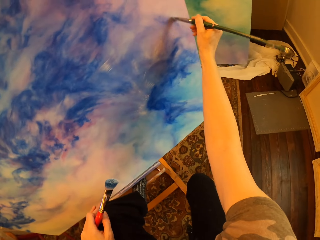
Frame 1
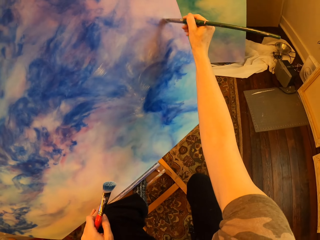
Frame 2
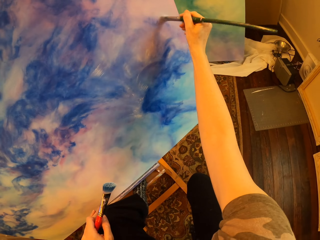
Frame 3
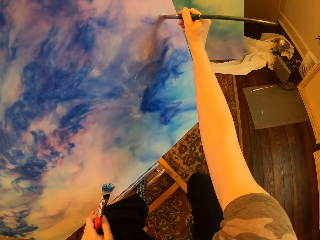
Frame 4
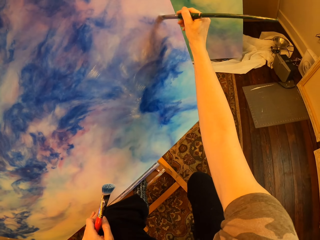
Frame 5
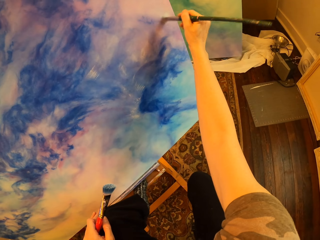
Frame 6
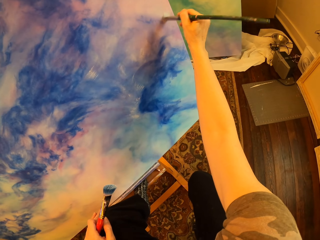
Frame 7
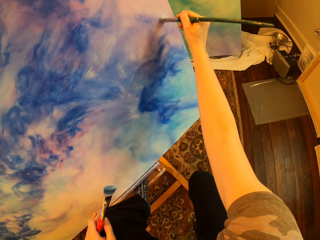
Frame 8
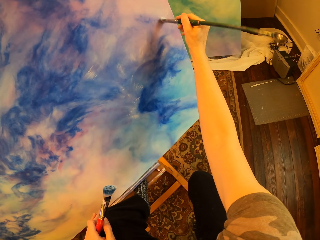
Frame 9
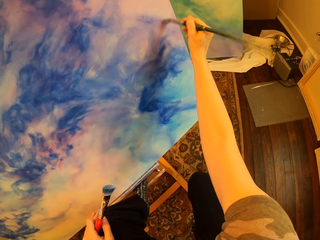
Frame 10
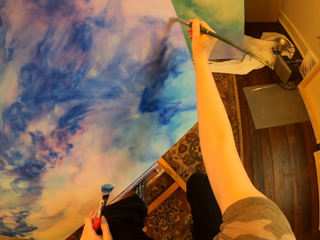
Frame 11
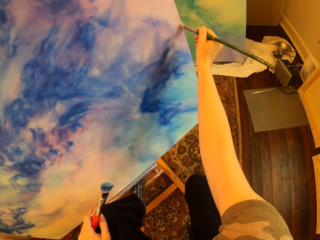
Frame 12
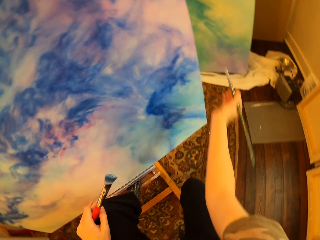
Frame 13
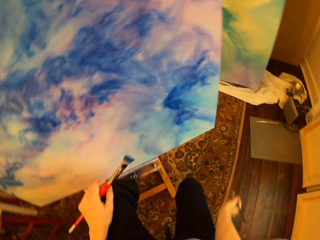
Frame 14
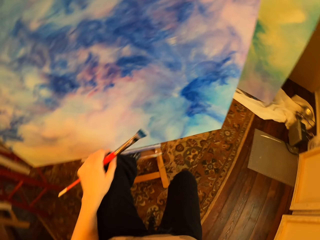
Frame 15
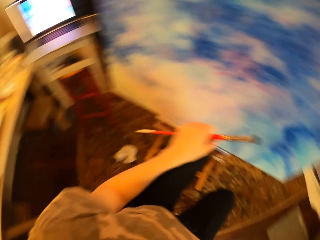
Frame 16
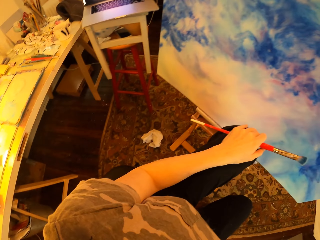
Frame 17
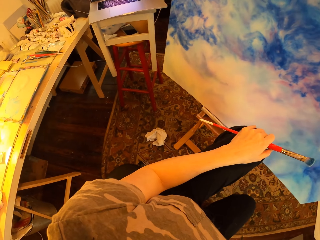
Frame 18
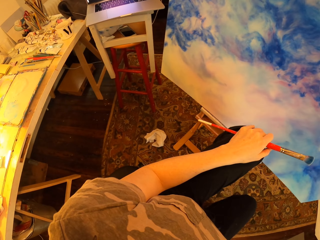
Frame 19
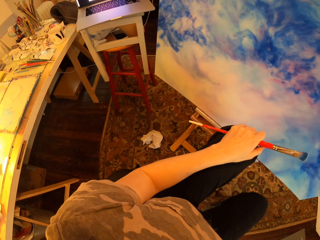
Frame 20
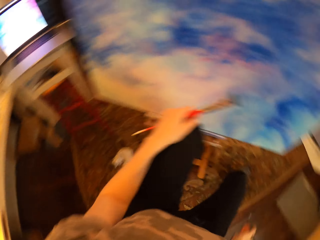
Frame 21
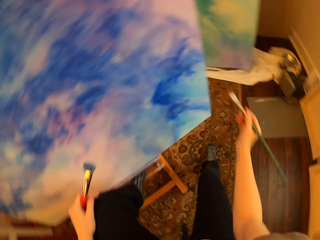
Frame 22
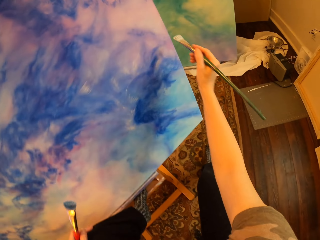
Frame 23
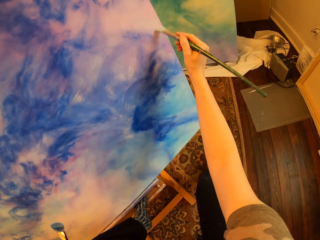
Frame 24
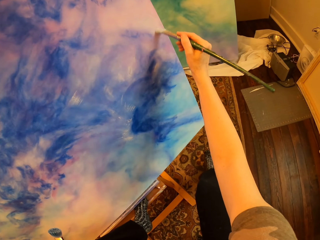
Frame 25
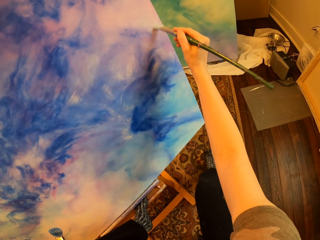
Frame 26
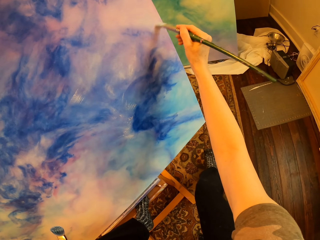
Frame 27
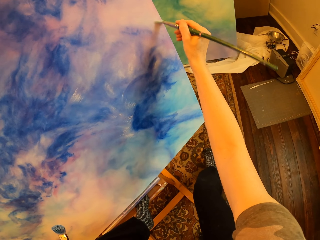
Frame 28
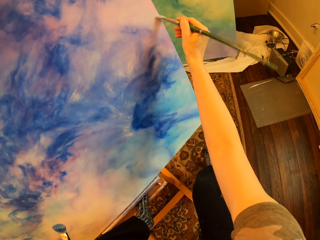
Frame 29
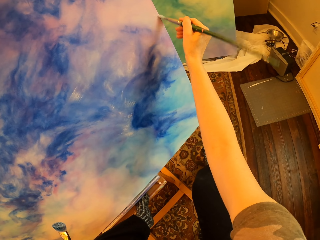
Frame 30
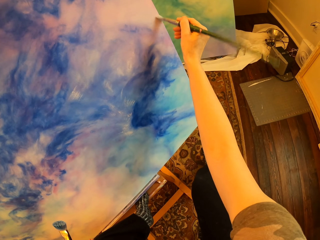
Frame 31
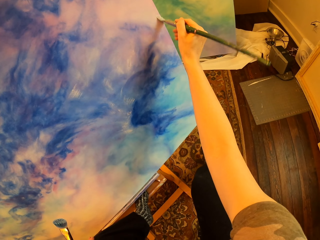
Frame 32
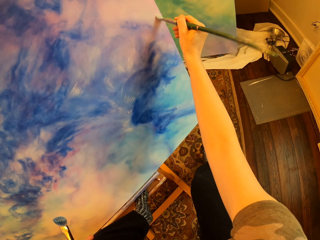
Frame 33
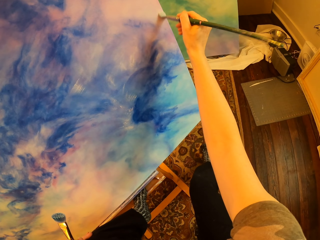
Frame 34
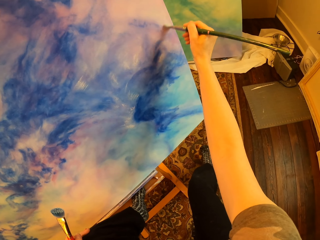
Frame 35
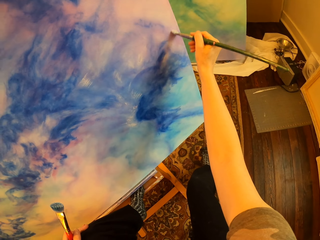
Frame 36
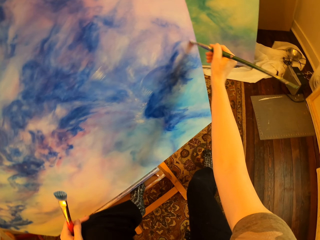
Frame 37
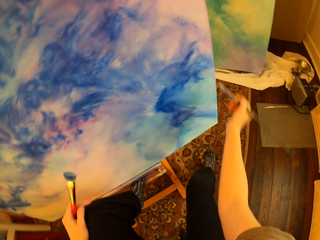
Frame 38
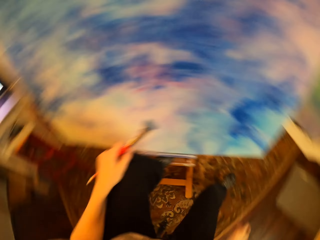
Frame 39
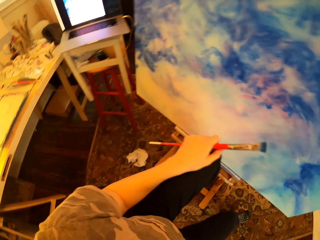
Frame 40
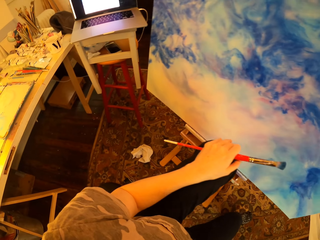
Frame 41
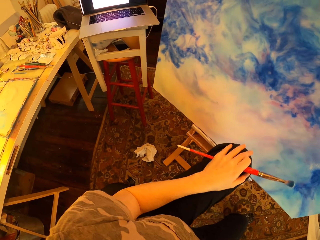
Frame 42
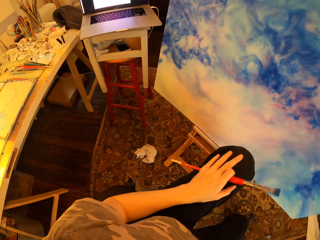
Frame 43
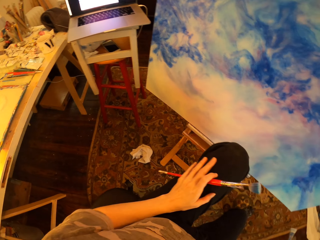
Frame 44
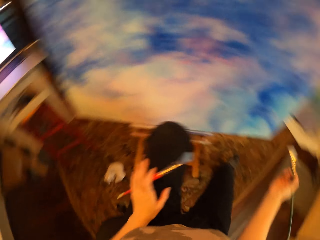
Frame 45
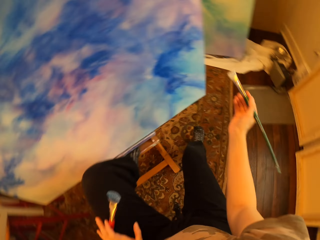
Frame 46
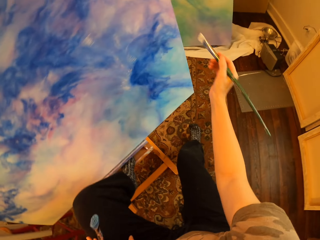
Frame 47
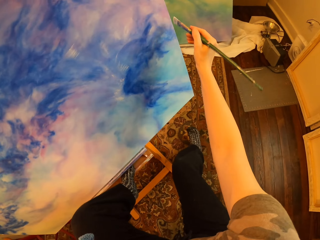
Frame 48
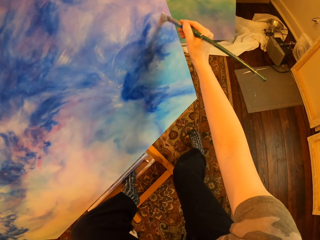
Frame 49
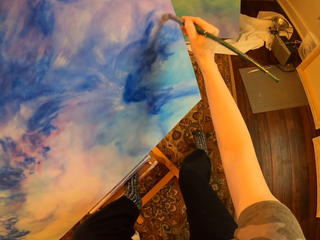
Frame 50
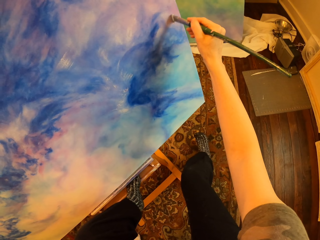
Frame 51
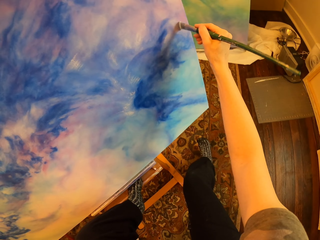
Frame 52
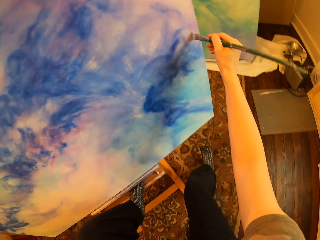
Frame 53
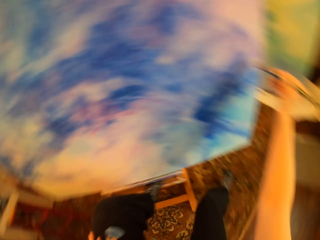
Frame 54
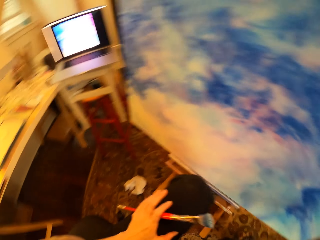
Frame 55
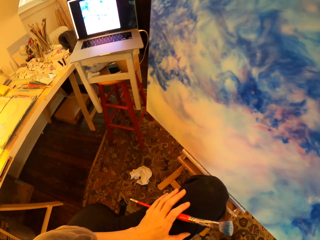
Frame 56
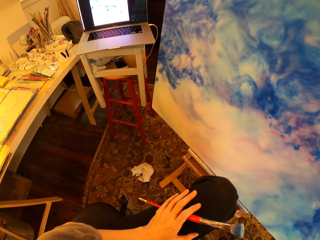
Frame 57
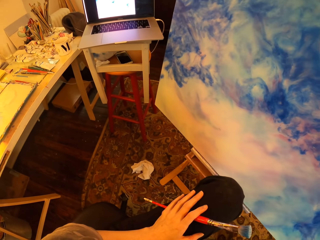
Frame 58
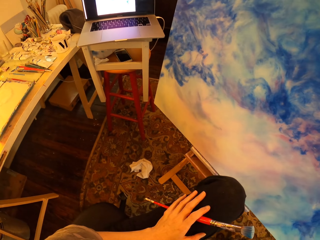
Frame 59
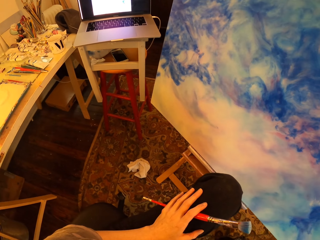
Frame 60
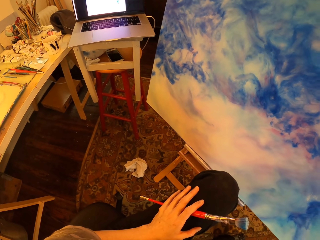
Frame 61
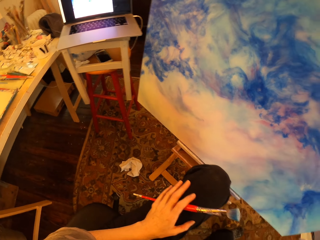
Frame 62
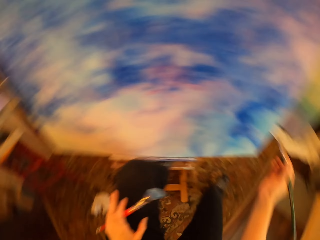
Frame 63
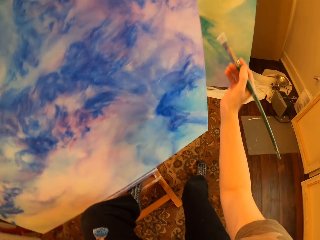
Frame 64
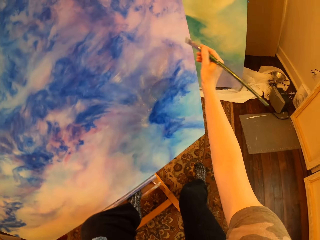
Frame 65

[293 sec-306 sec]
The camera wearer rubs the paintbrush on the floor. They paint the wall board. They rub the paintbrush on the floor. They paint the wall board. They rub the paintbrush on the floor.

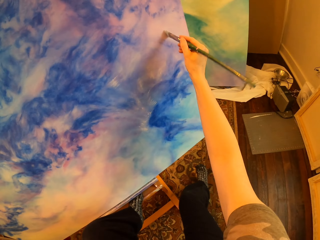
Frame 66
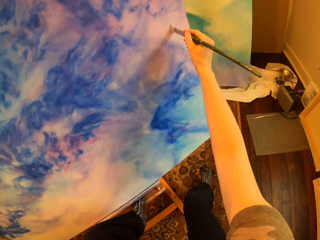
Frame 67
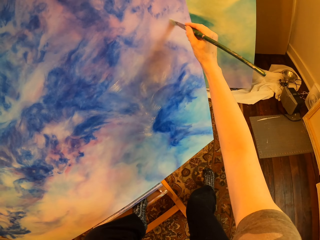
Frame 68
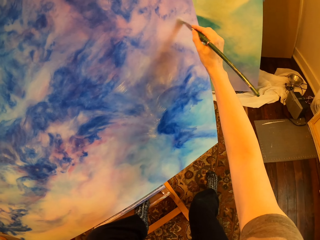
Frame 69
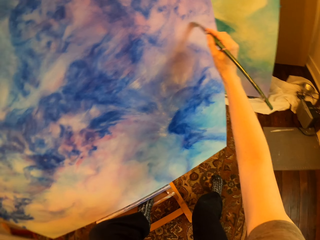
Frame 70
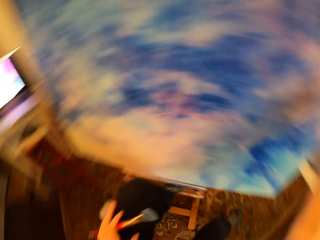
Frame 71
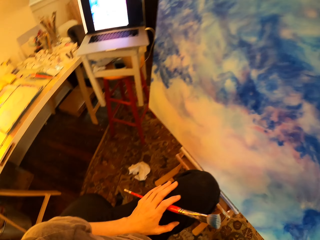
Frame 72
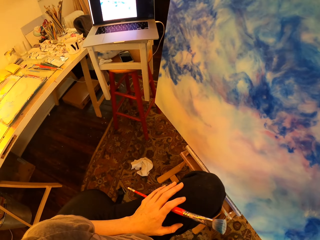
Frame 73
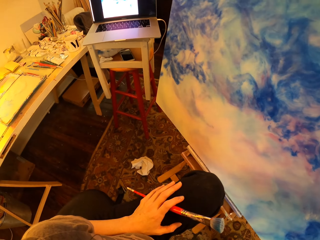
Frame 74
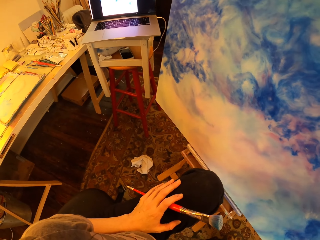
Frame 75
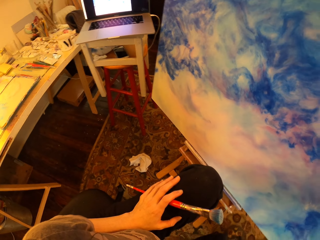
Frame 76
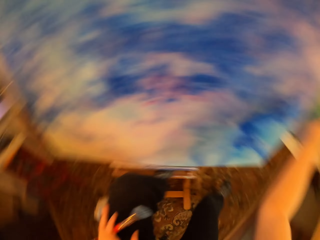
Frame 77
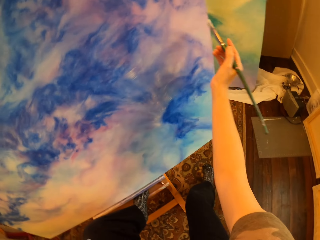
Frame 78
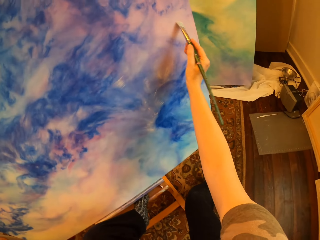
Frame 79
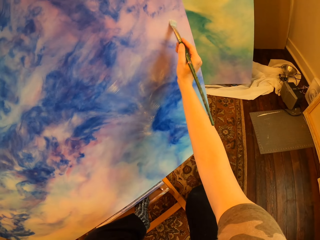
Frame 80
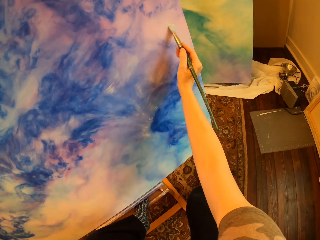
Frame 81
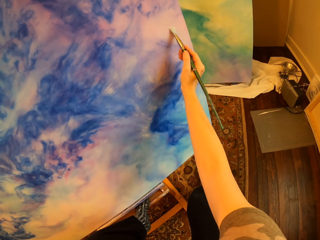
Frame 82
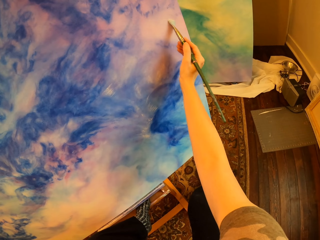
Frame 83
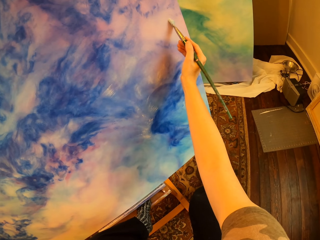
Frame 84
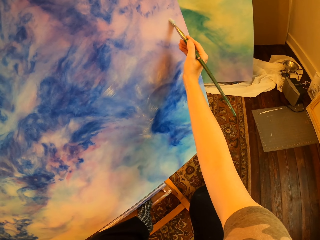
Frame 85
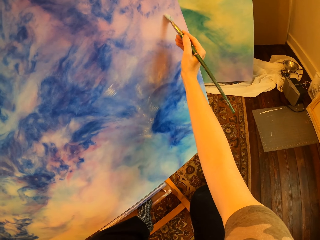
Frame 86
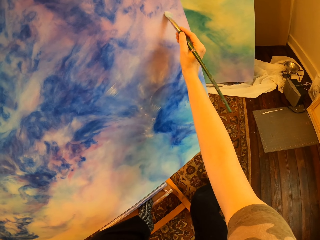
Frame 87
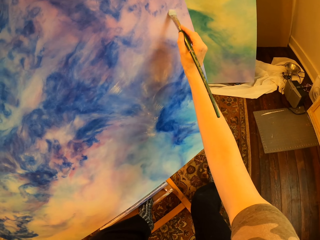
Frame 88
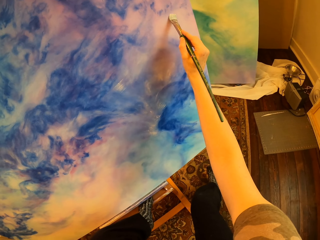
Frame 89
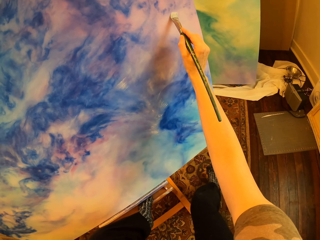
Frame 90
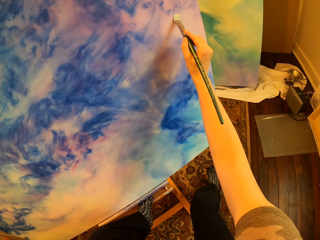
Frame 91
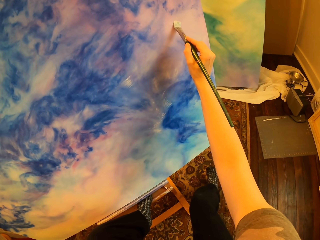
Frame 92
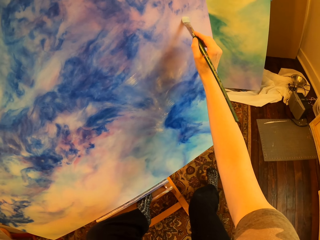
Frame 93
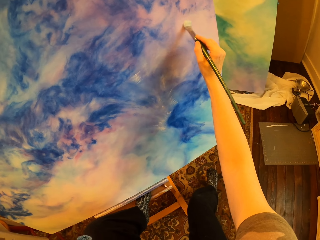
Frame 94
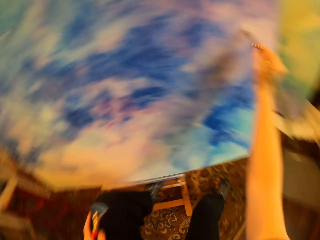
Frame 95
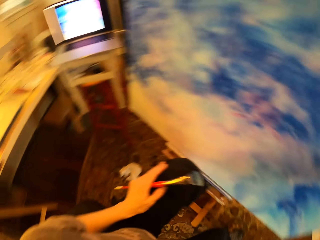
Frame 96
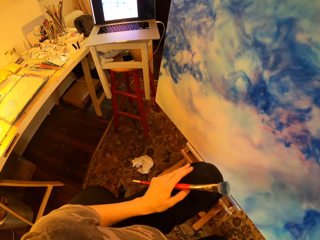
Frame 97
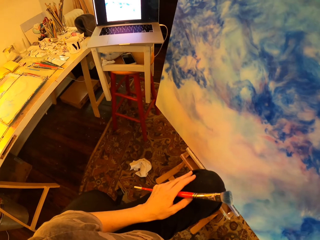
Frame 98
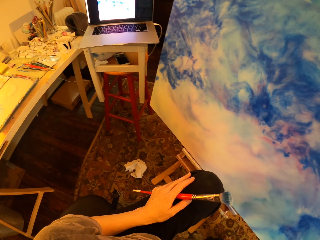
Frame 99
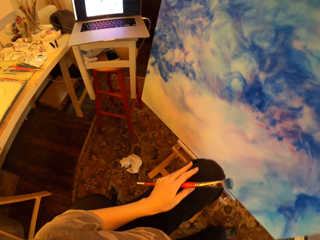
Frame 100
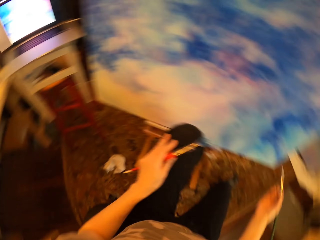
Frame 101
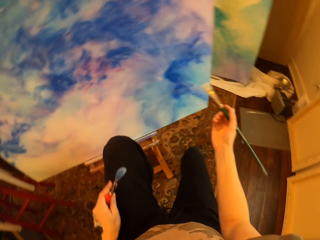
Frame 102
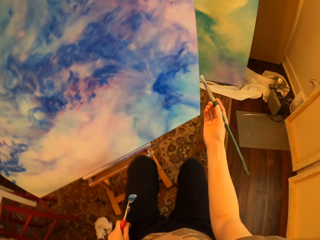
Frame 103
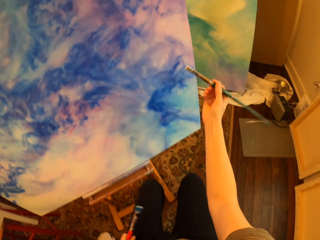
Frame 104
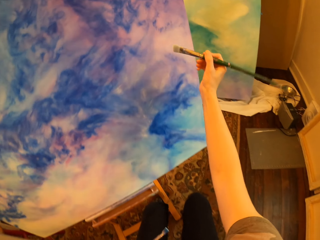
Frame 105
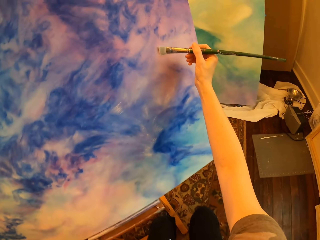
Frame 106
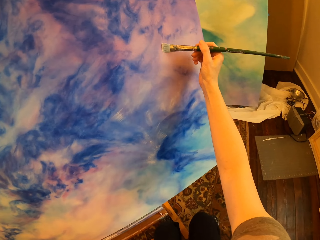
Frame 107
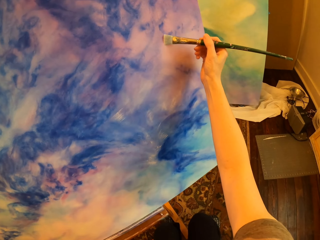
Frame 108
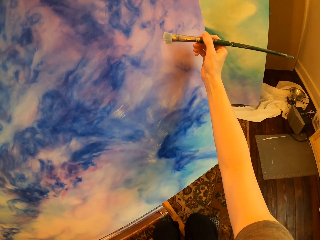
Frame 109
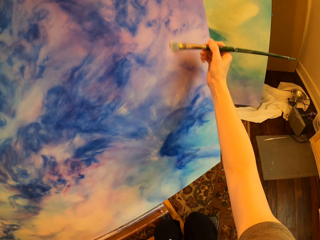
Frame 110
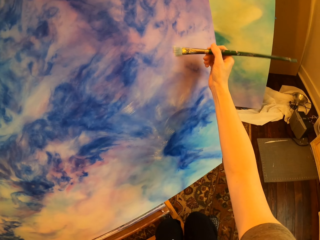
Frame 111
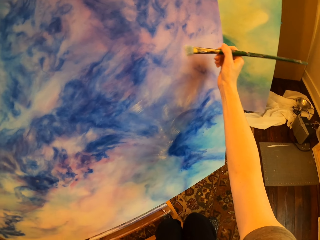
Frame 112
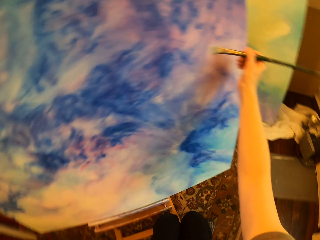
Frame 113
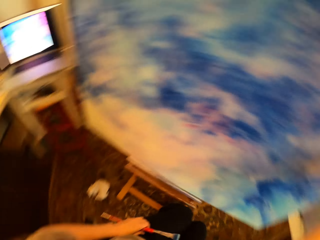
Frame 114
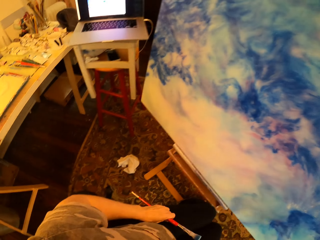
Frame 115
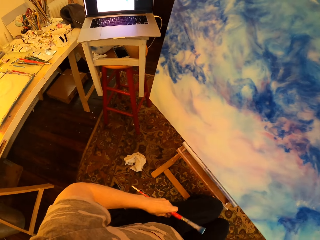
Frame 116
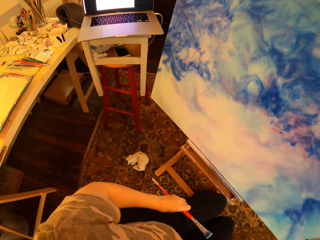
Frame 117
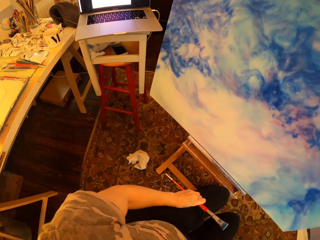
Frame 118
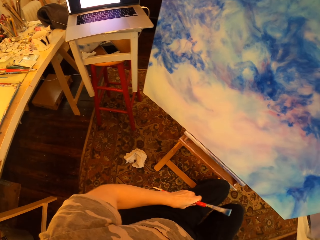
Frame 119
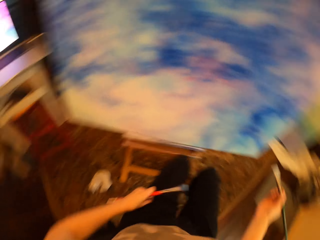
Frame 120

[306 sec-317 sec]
The camera wearer paints the wall board. They rub the paintbrush on the floor. They paint the wall board. They look at the laptop. They paint the wall board.
